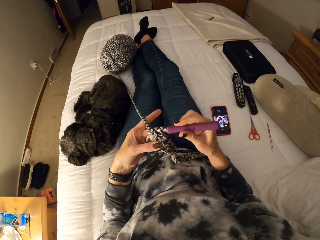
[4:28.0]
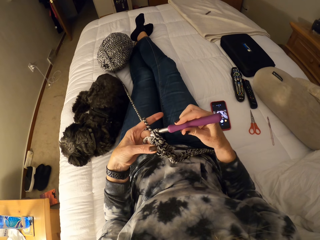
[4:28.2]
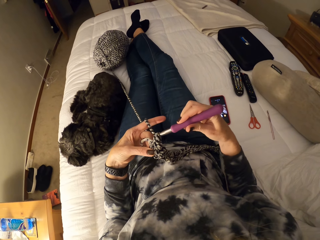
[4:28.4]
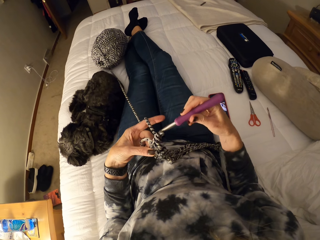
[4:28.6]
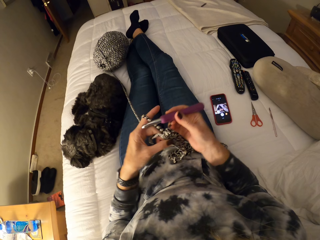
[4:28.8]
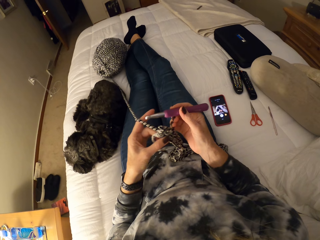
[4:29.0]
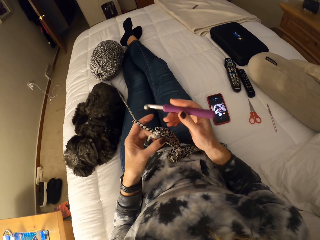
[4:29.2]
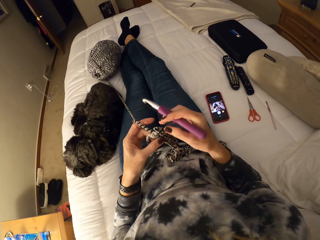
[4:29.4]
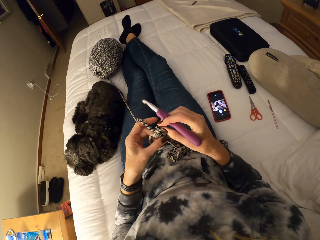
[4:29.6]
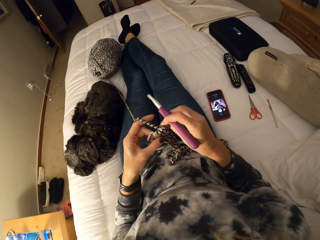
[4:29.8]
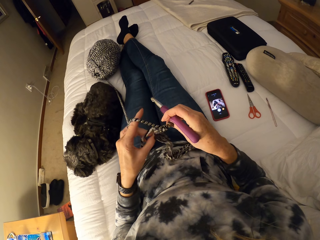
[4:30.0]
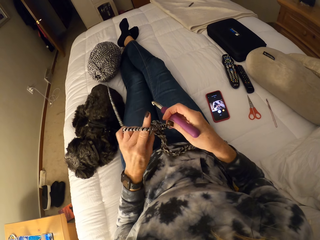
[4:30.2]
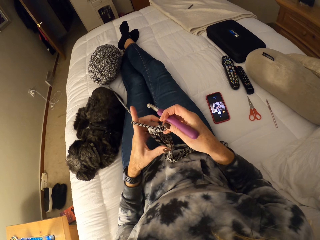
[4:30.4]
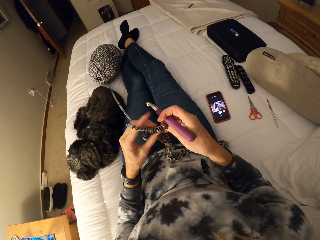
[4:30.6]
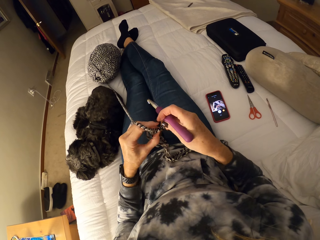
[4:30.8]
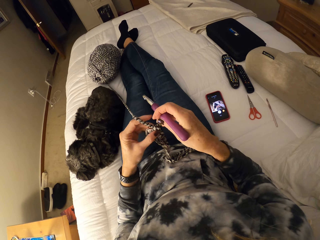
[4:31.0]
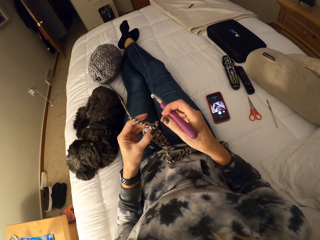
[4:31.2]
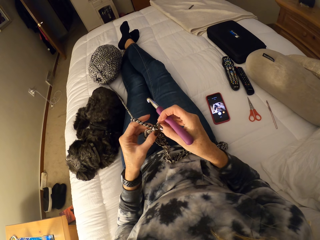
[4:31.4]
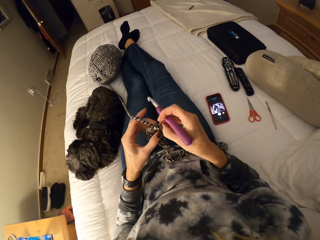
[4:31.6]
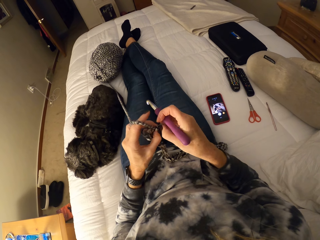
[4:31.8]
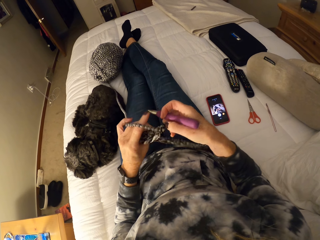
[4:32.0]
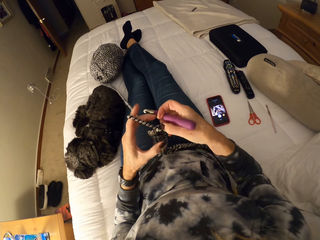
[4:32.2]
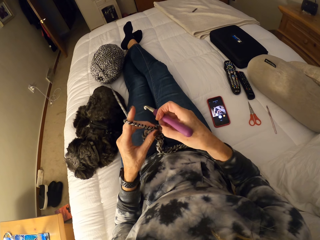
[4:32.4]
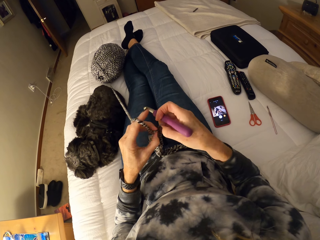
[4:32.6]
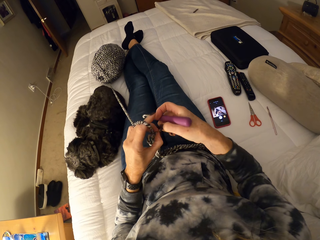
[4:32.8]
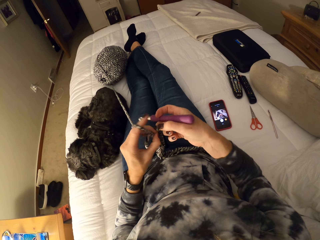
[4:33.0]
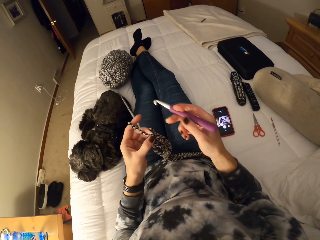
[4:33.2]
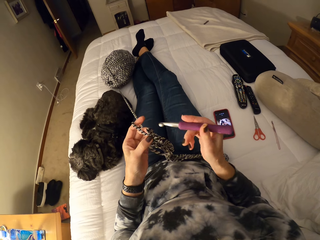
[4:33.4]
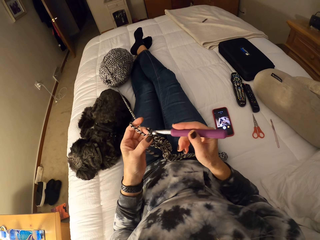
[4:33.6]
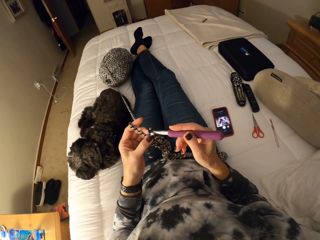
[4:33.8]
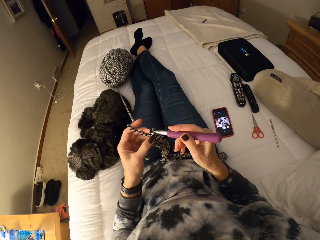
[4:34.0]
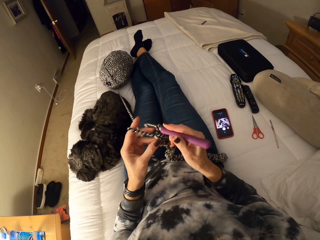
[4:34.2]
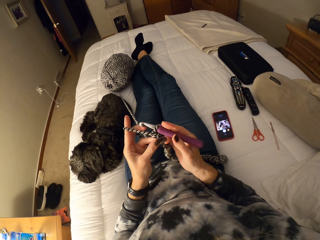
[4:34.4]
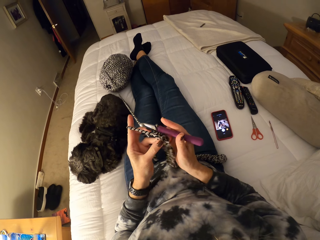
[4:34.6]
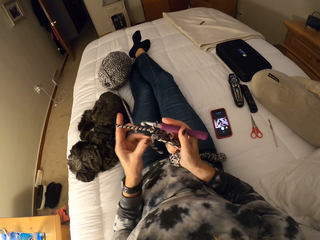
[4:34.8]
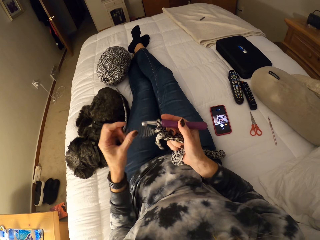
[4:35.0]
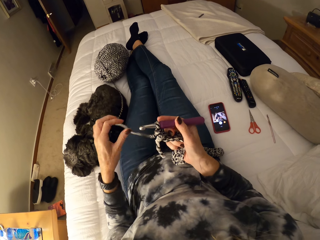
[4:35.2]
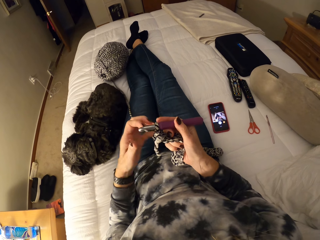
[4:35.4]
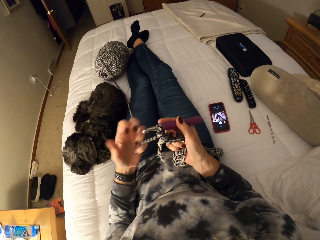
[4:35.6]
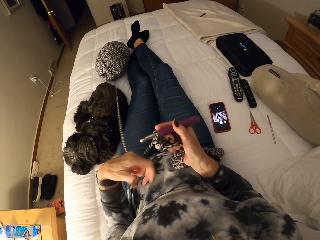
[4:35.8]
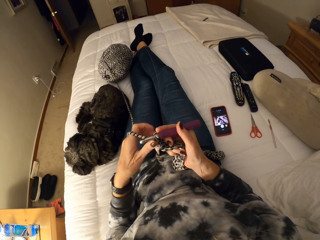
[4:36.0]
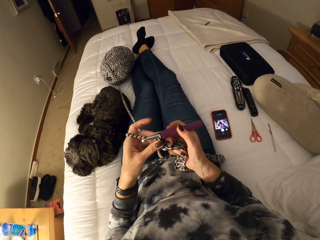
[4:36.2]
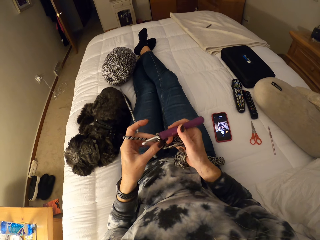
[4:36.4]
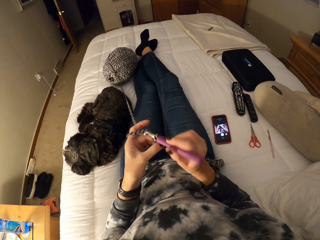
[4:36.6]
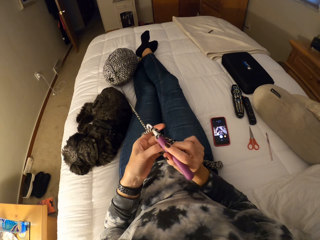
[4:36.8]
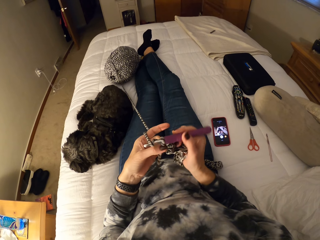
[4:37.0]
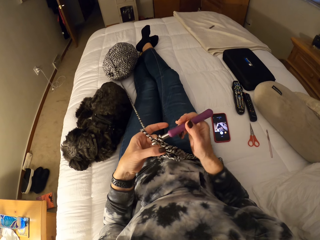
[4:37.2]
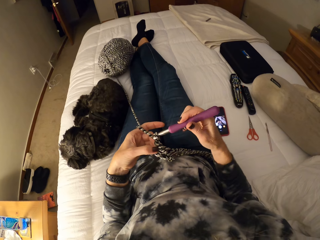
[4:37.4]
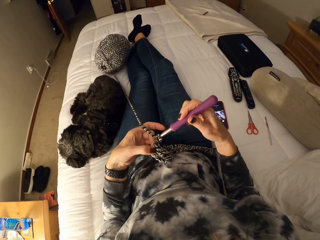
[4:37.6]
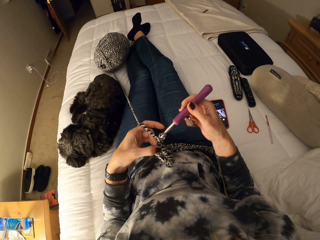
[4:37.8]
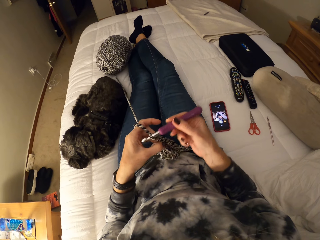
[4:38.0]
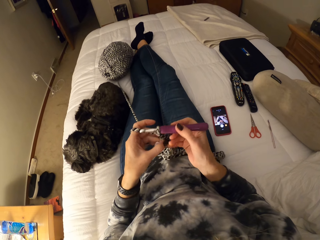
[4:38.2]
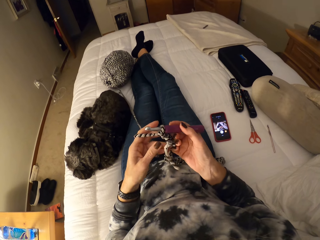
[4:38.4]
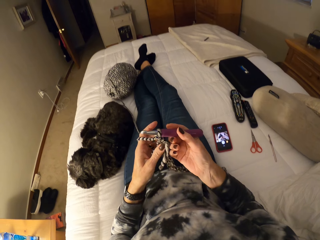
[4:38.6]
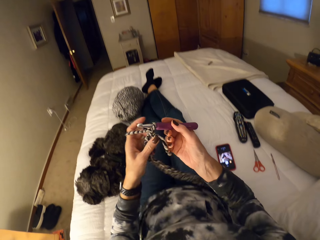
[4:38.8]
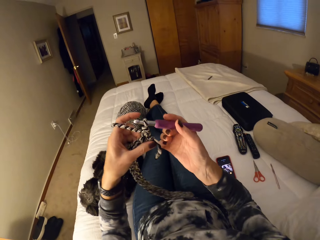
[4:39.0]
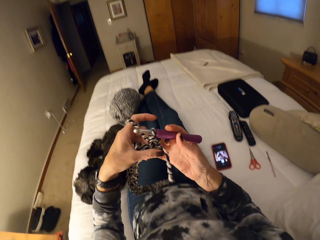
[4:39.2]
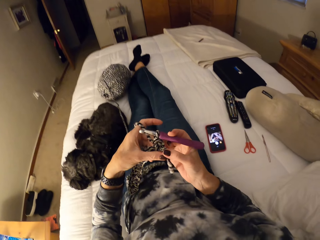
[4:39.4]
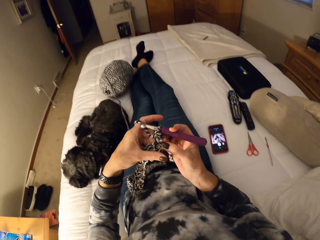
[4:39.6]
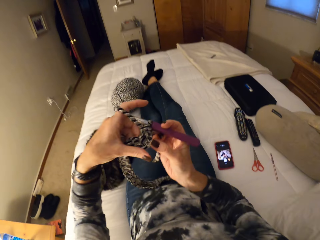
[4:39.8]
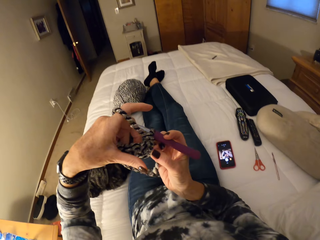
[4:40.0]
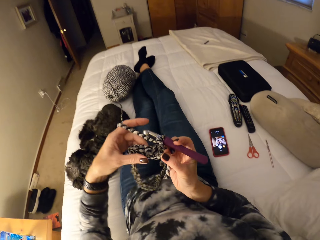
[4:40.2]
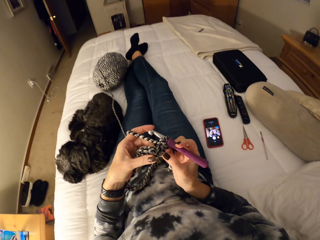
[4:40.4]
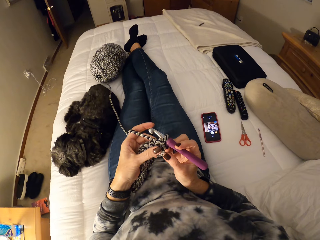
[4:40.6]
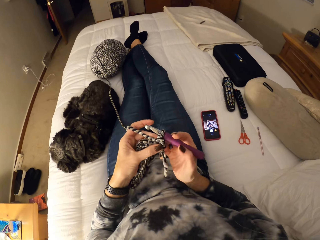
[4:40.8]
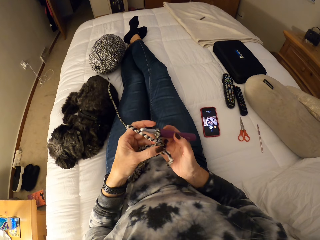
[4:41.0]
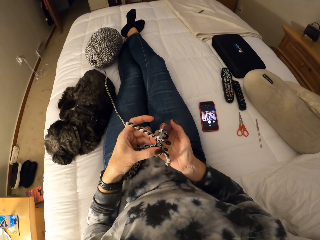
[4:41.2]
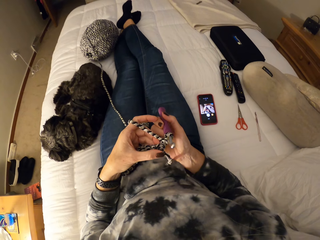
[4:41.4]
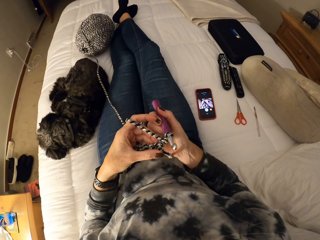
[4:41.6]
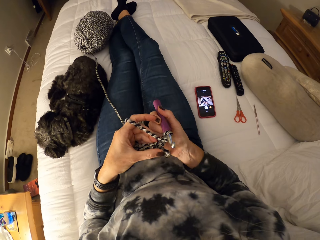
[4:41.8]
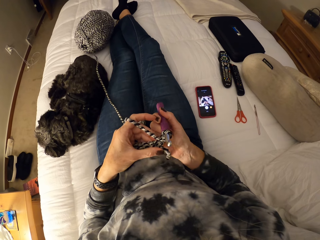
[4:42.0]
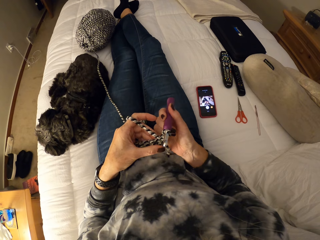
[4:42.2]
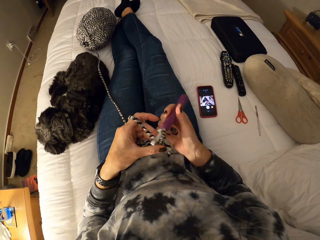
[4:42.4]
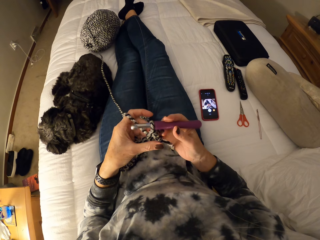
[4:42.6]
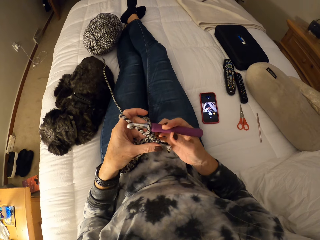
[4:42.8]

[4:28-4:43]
The camera wearer adjusts the yarn. She adjusts the crochet with her hands. She adjusts the crochet with her hands again. She knits with the yarn and crochet hook. She adjusts the yarn with her left hand. She crochets with the yarn. She adjusts the crochet with her hands.

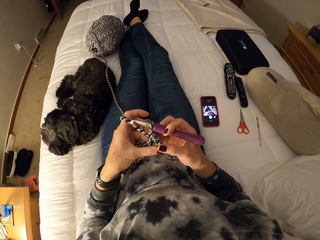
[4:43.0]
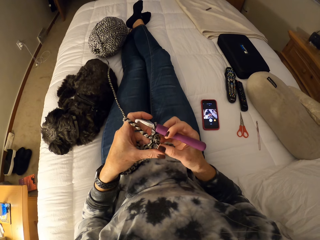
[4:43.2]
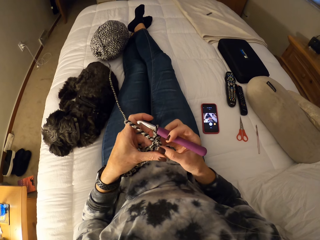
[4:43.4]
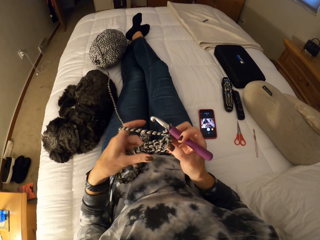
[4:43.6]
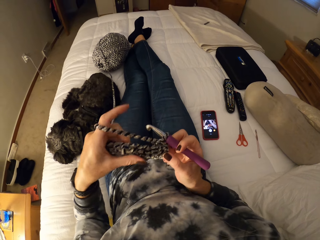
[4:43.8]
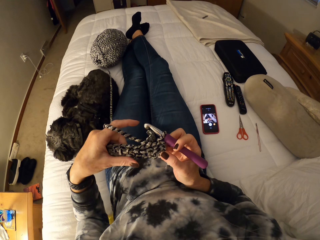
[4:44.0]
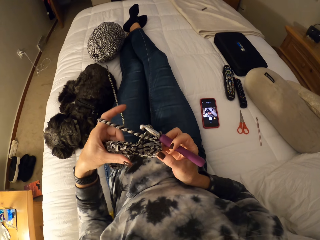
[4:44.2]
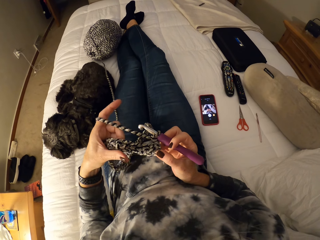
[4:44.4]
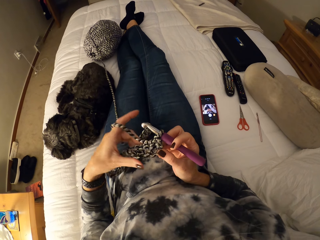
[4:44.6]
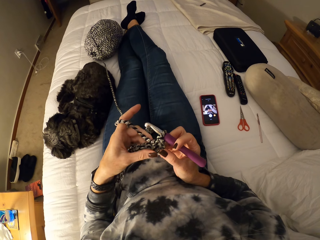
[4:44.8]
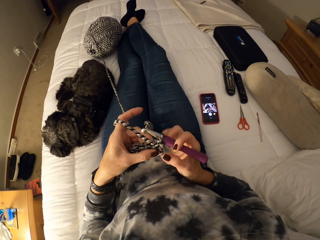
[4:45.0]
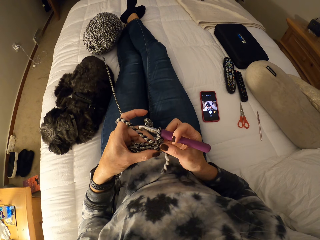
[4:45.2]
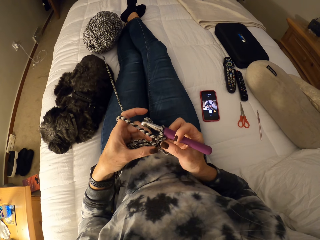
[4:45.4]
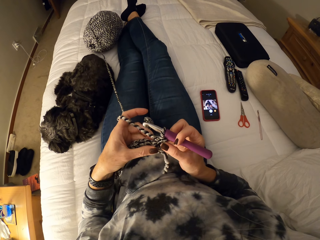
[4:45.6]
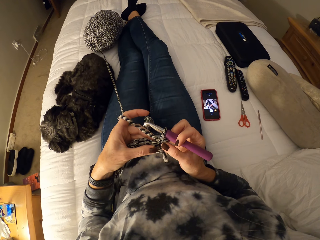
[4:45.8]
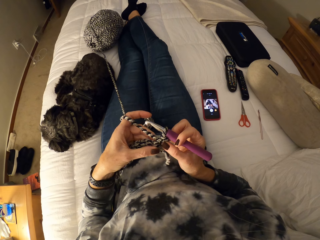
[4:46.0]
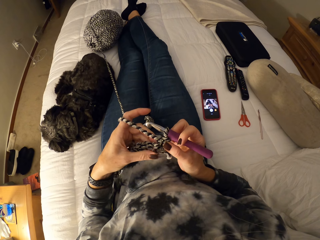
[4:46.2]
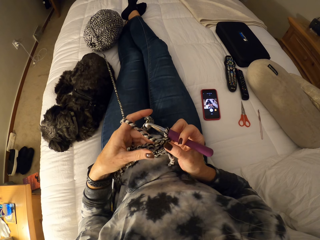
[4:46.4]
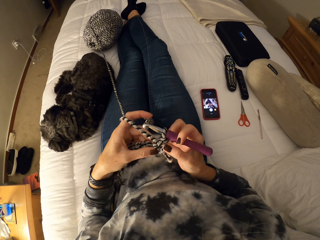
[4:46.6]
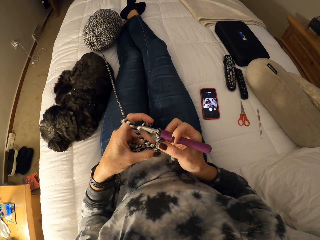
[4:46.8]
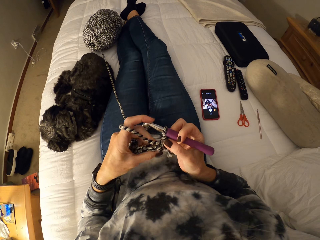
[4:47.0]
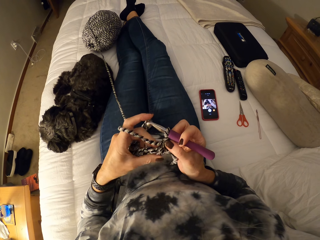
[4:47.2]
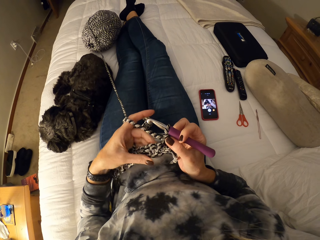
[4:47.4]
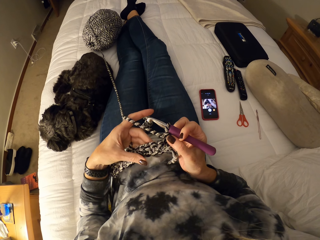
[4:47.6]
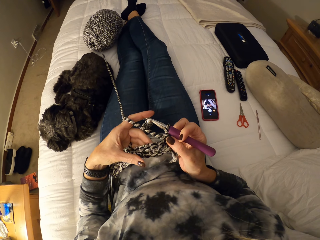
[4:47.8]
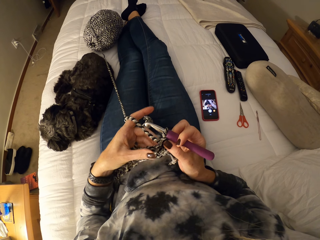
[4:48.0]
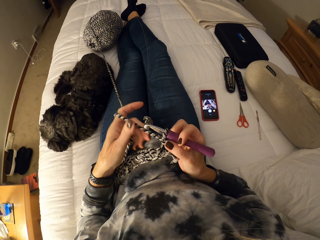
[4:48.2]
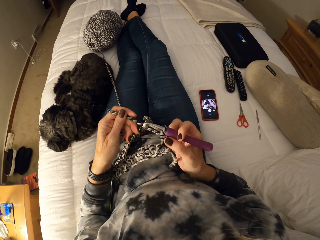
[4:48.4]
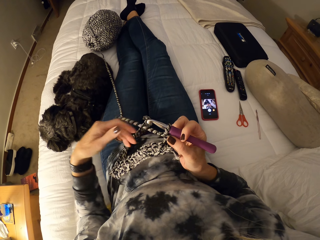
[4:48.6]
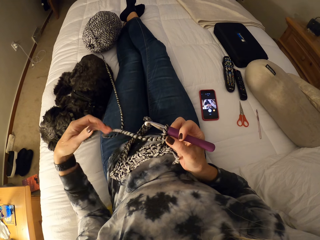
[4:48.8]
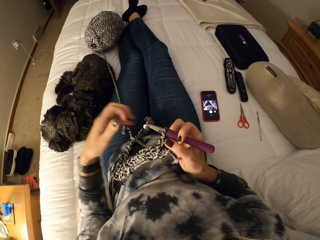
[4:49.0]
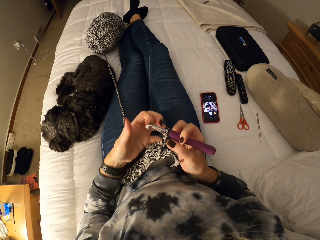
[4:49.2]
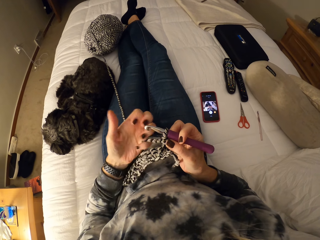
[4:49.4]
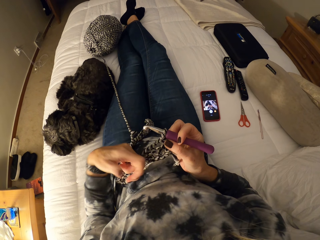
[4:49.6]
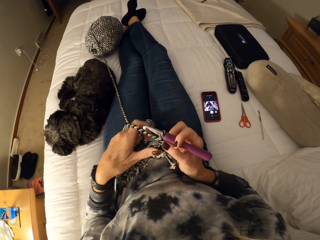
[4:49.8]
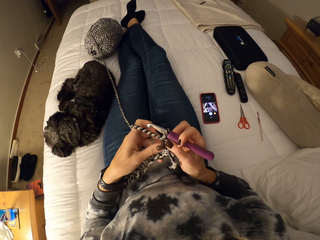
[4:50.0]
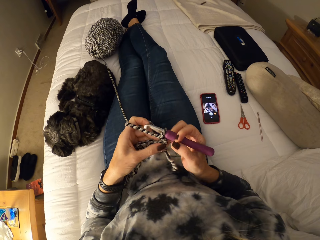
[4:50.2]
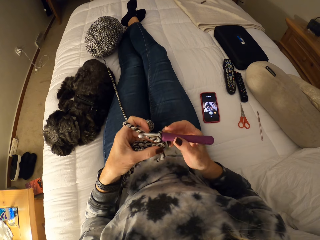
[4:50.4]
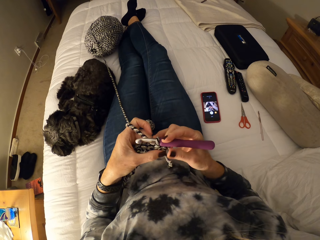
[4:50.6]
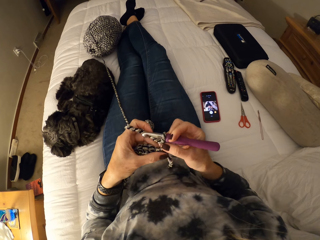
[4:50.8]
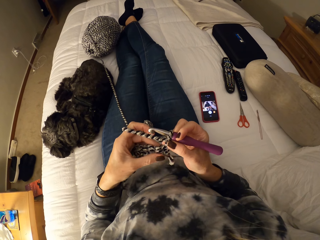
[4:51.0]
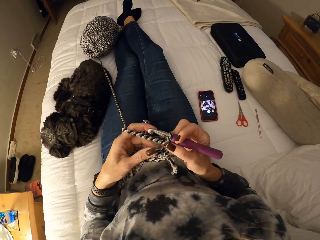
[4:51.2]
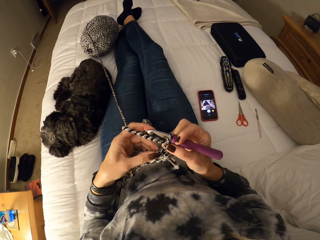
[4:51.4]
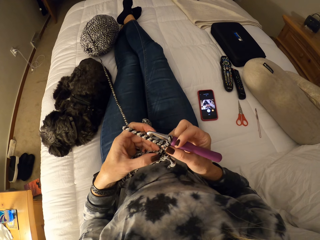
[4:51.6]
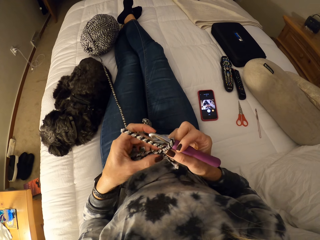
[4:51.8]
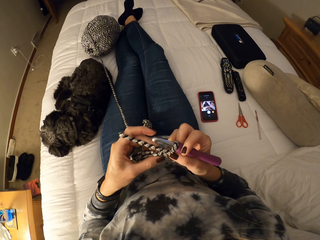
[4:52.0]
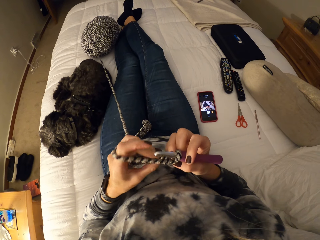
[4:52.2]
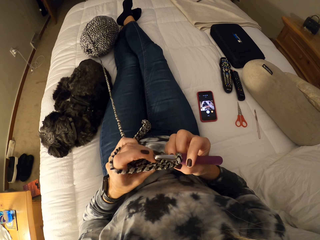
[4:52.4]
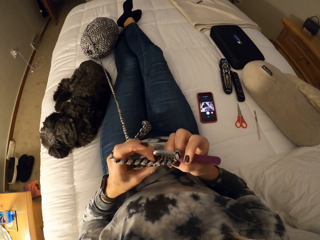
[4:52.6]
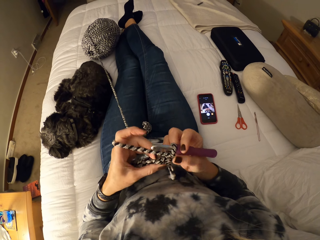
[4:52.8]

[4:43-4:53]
The camera wearer adjusts the yarn. They adjust the yarn again. They inspect the cloth.
